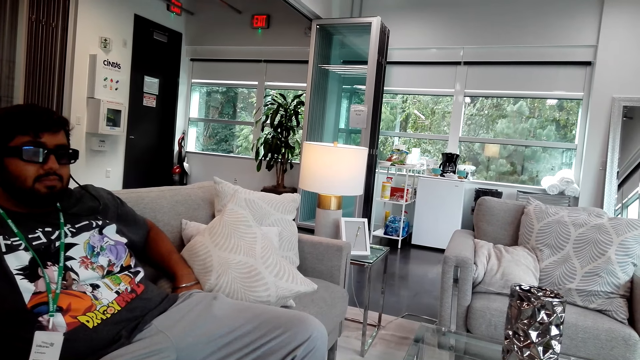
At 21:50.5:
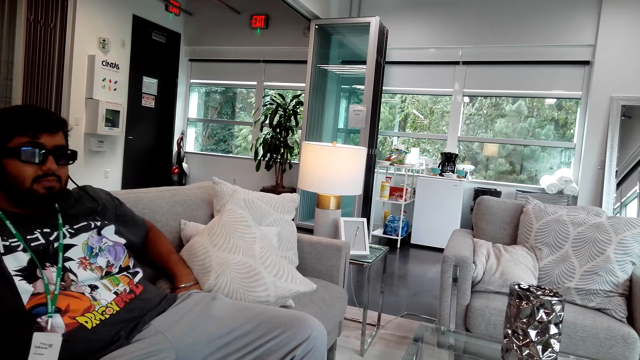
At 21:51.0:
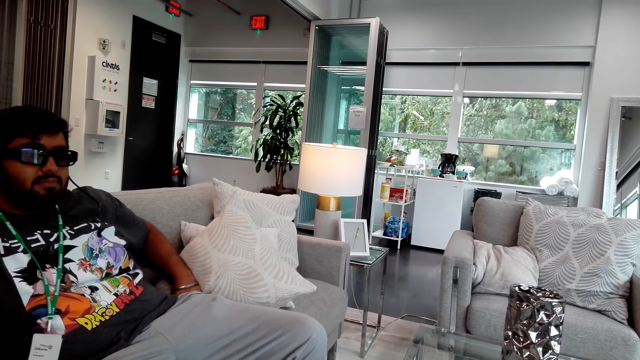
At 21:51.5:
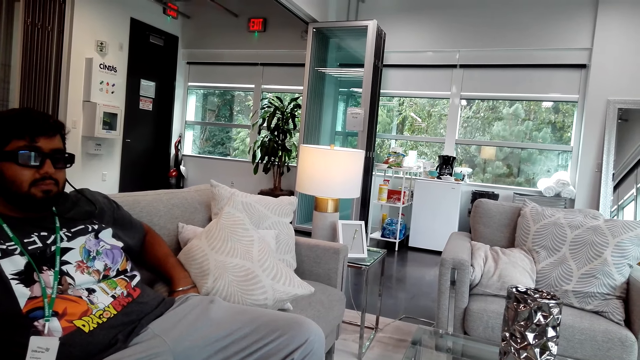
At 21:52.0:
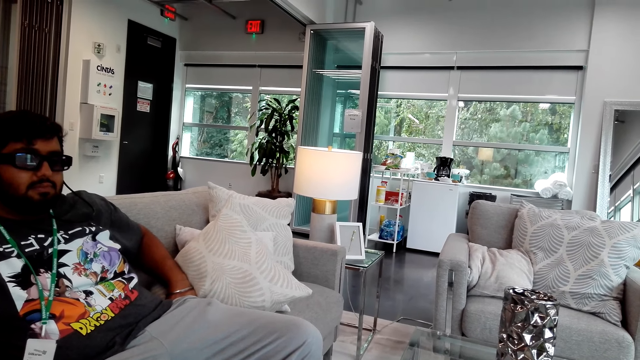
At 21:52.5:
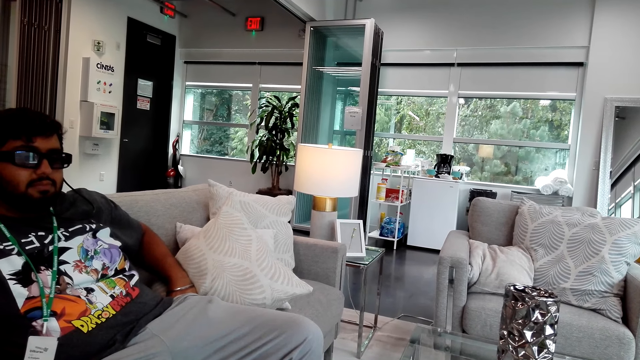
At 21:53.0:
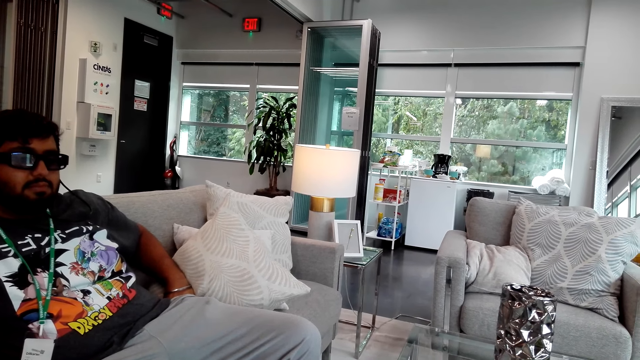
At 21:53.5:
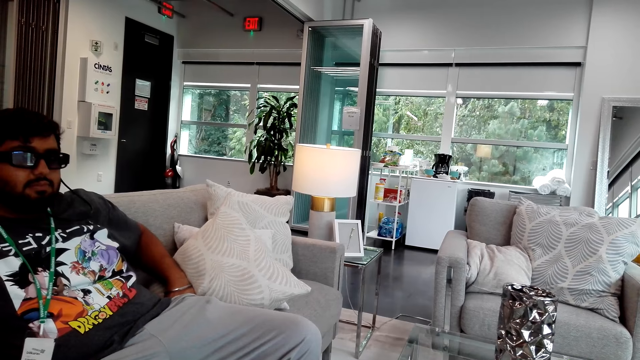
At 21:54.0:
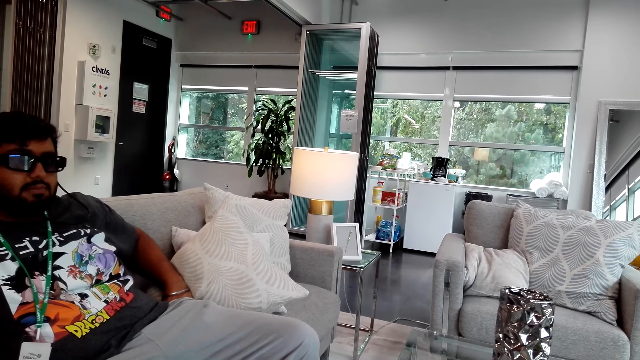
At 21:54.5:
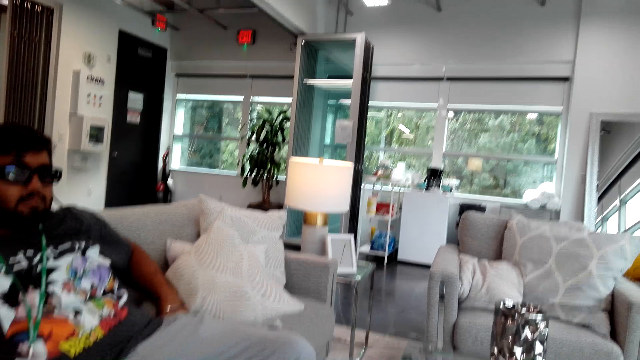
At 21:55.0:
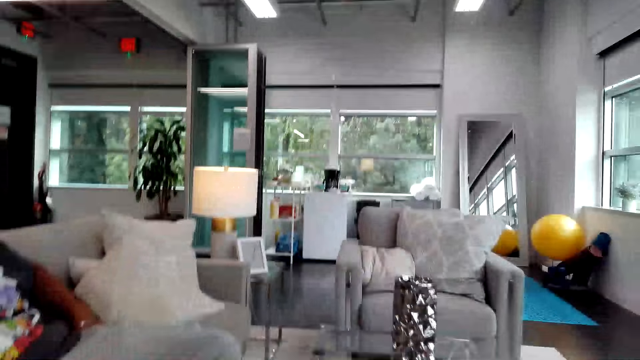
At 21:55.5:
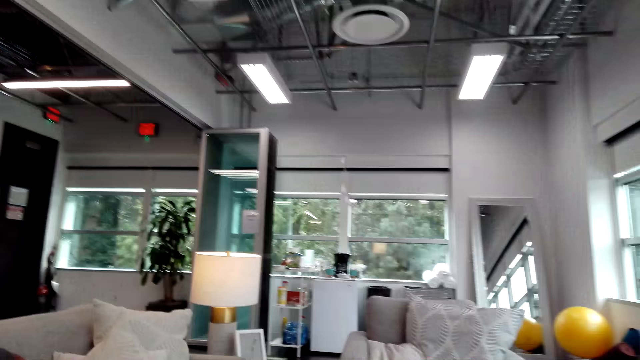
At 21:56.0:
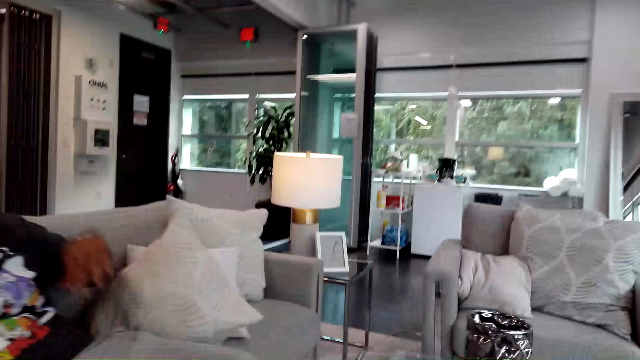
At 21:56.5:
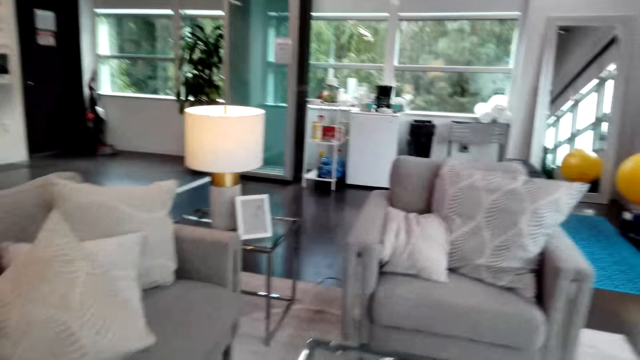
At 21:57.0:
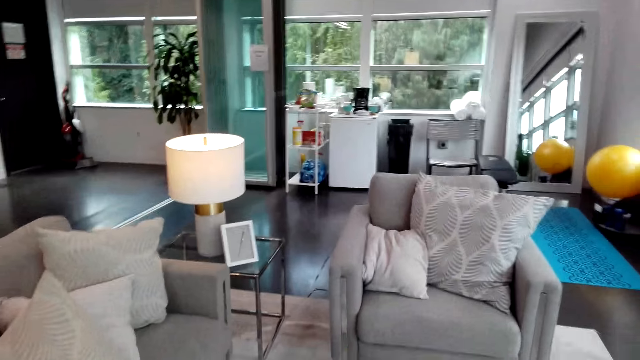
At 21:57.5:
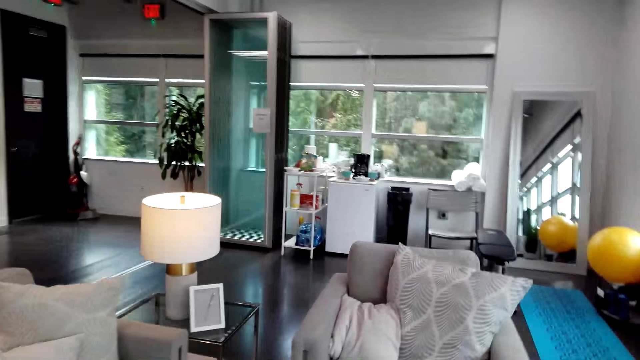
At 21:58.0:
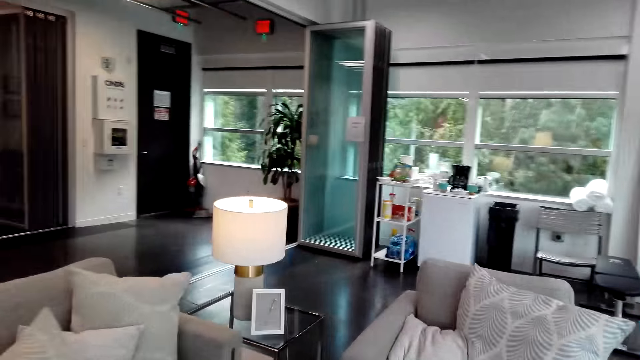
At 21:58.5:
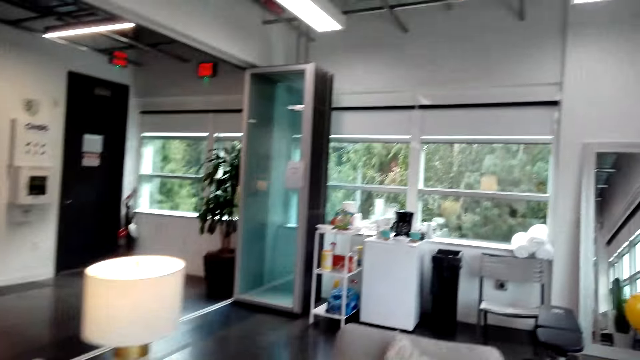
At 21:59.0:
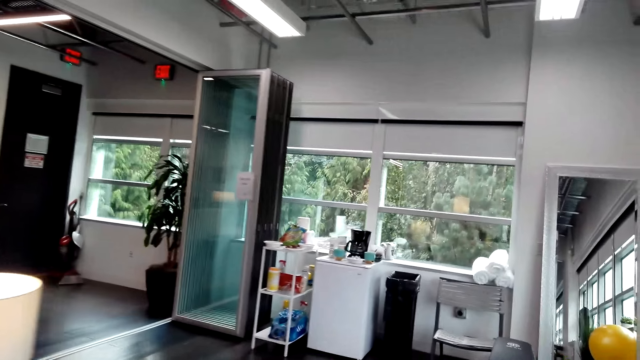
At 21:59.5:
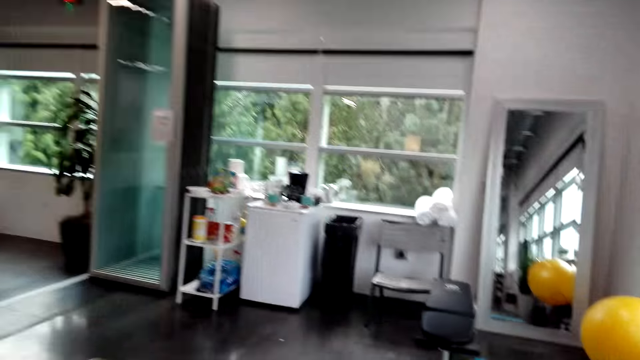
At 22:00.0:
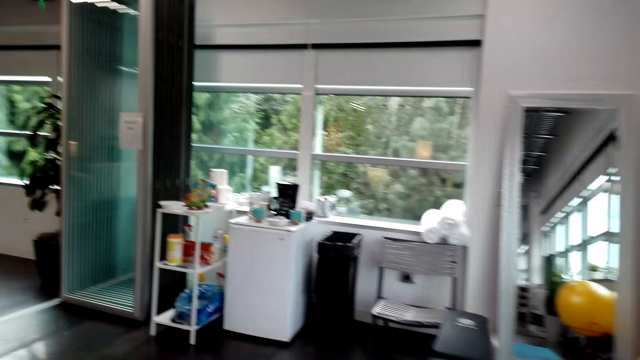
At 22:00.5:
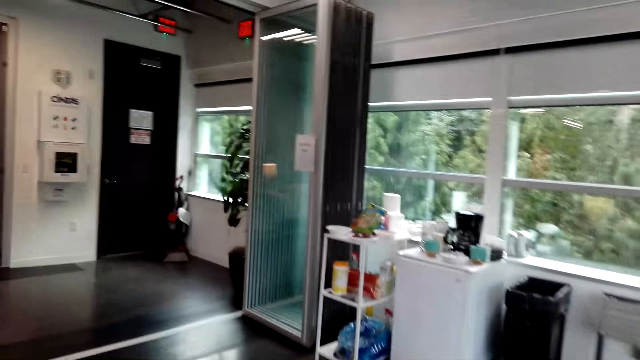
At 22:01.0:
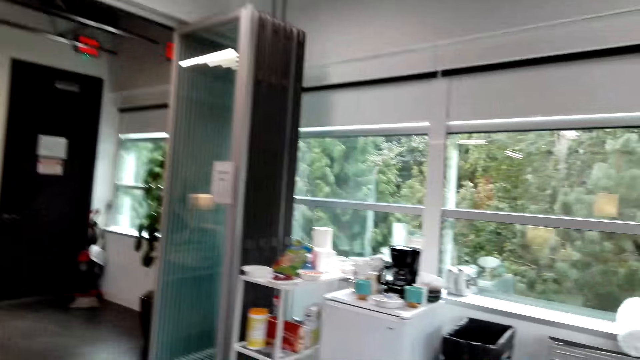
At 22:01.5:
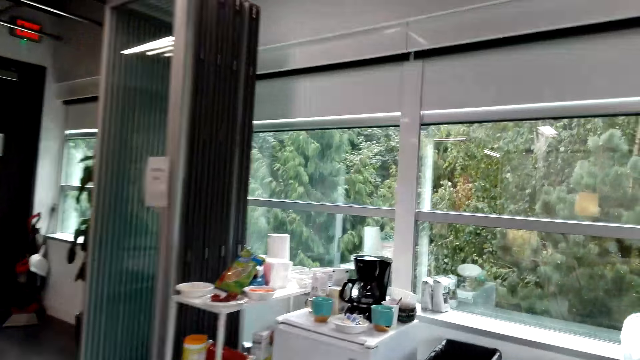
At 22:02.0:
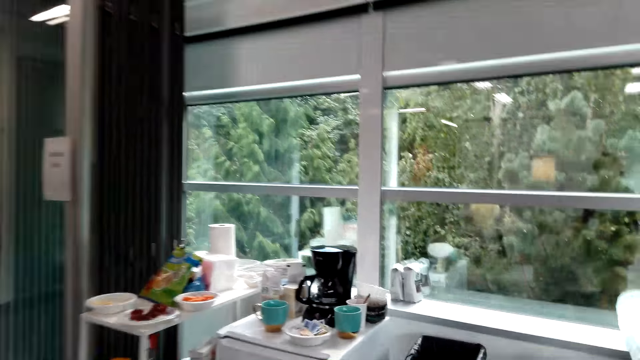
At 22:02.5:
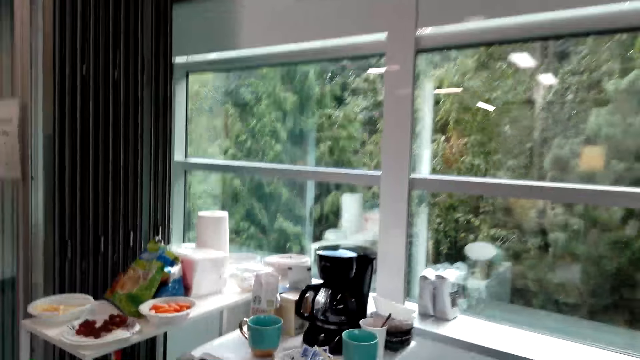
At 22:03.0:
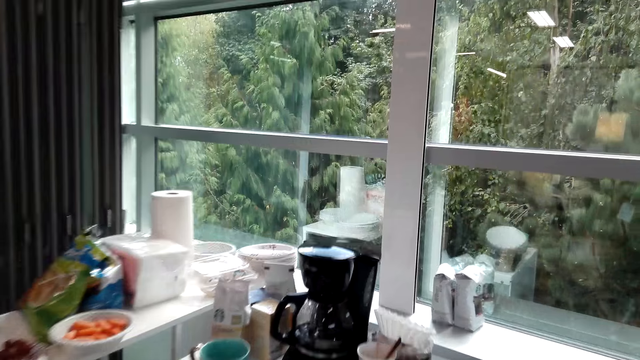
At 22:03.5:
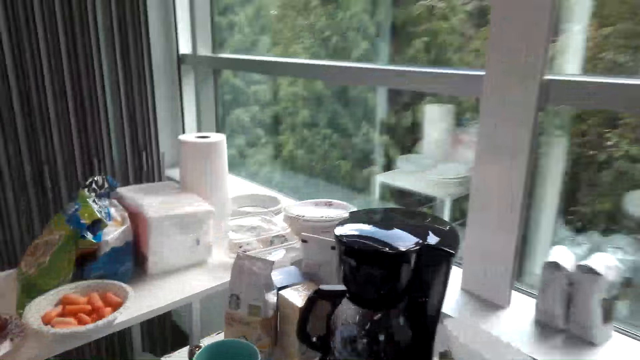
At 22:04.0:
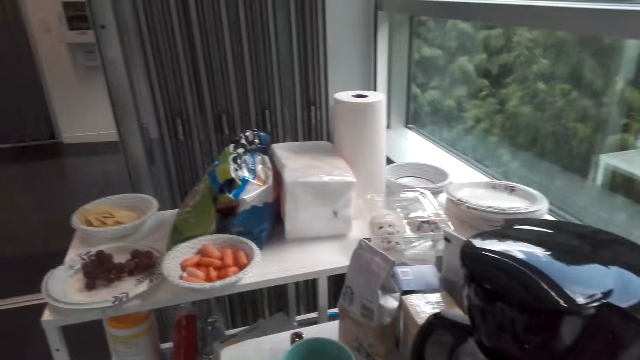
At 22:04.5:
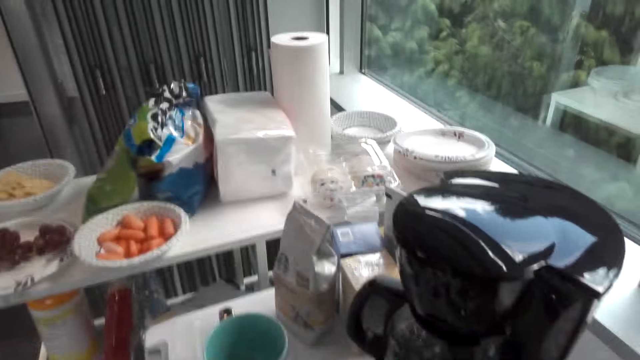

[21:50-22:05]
The camera wearer walks towards the kitchen.

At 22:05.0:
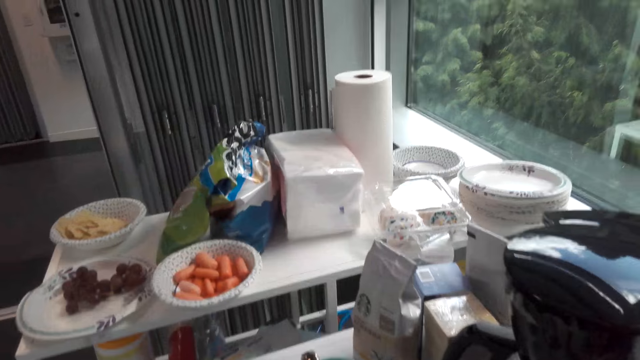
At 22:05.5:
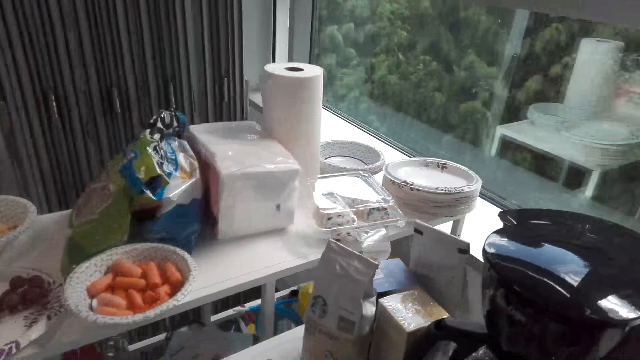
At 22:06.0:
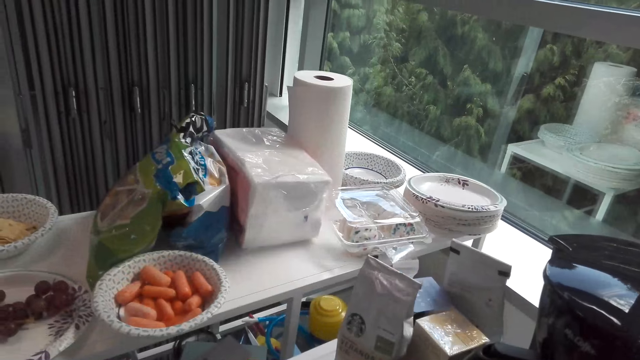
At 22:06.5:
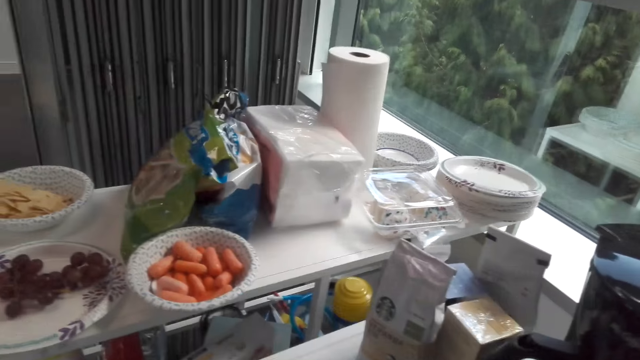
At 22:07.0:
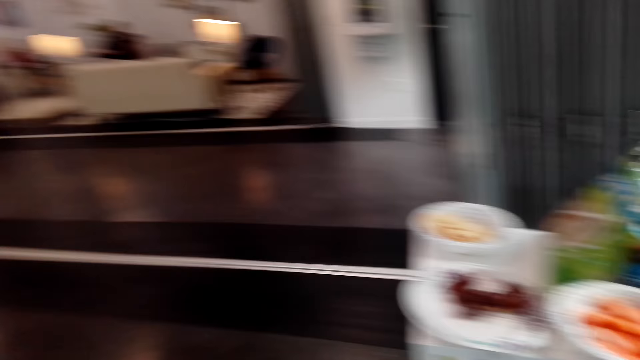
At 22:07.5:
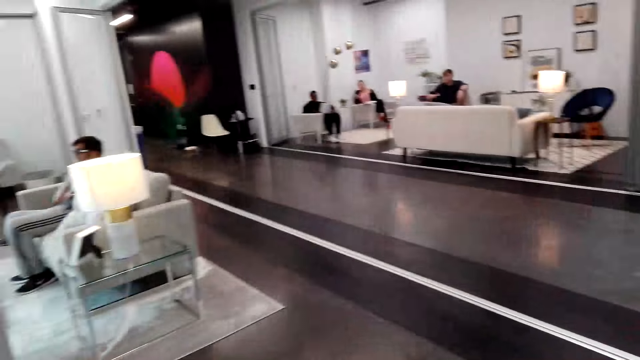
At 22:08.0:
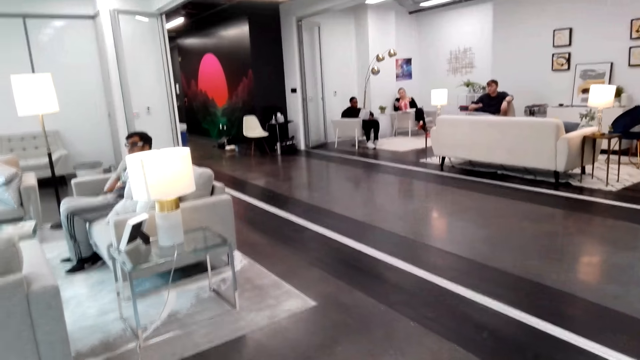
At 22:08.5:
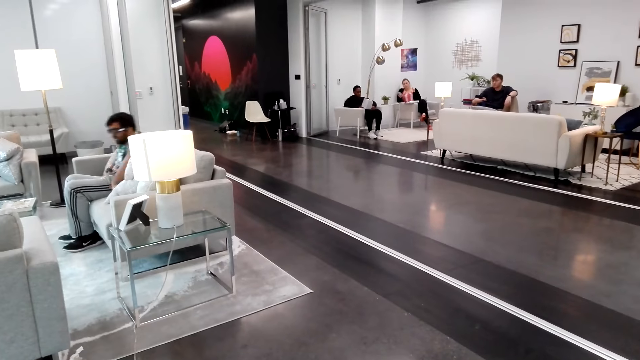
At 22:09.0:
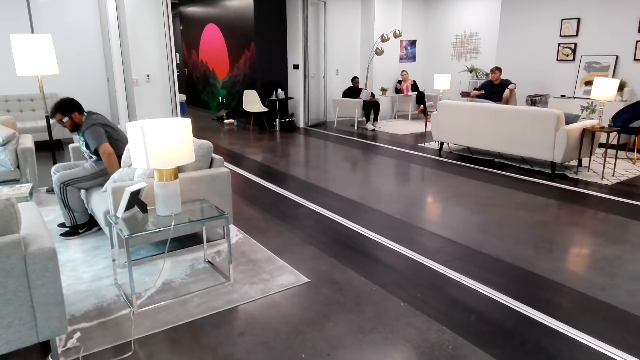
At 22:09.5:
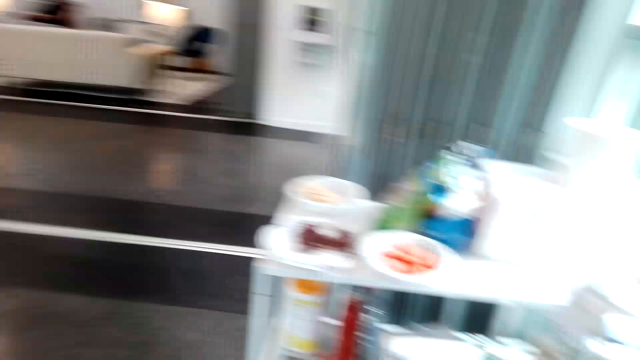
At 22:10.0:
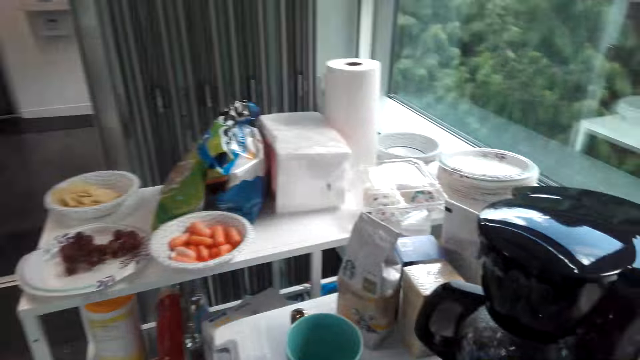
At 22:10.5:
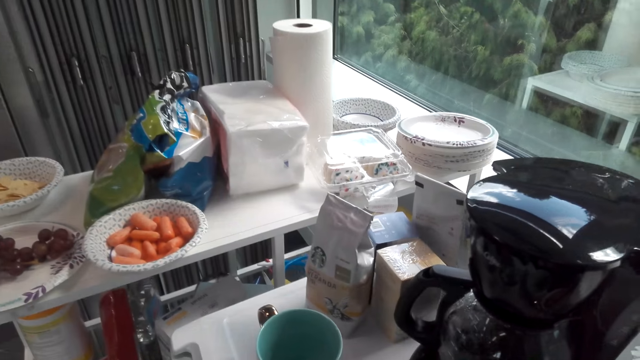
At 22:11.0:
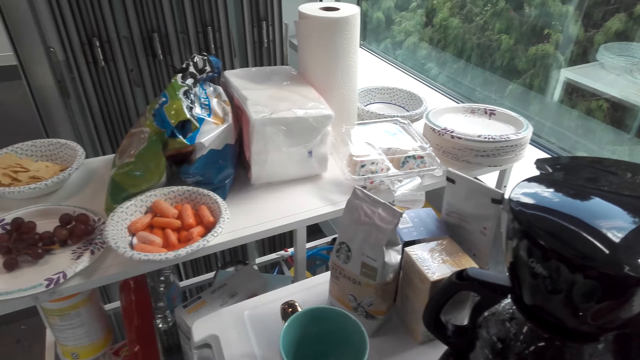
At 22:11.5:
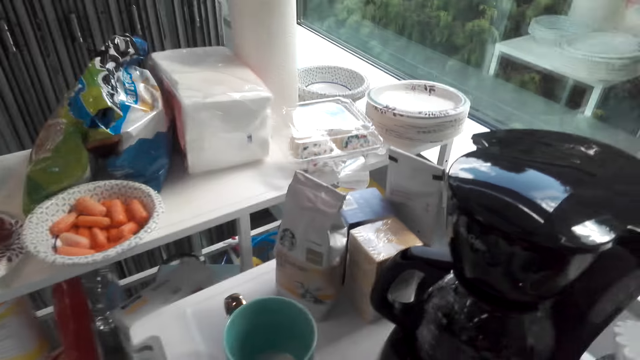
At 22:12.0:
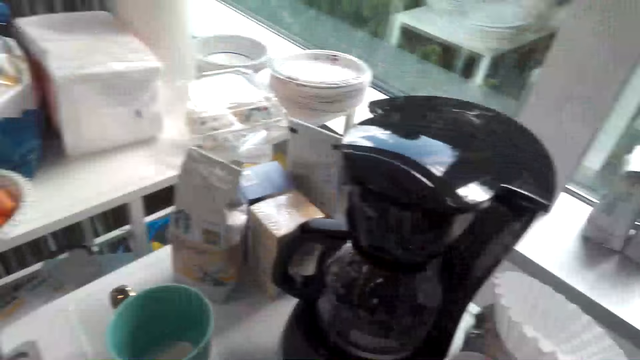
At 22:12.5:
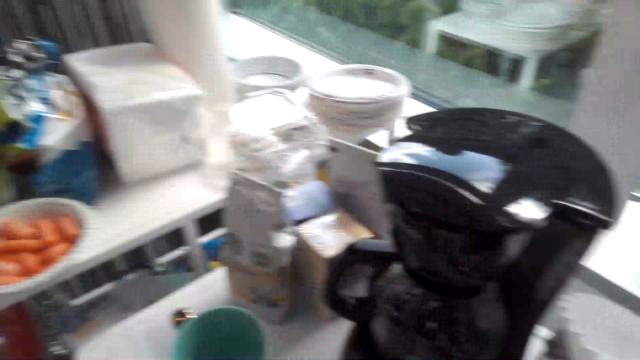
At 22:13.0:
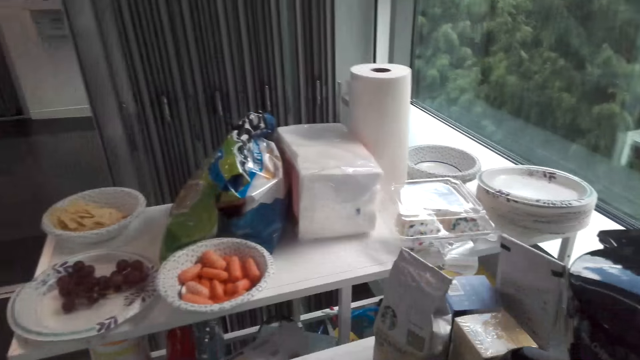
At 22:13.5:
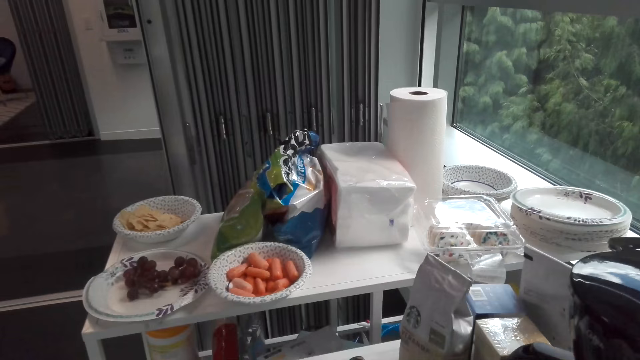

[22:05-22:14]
The camera wearer converses with a man. They look at the man. The man arises from the couch.
